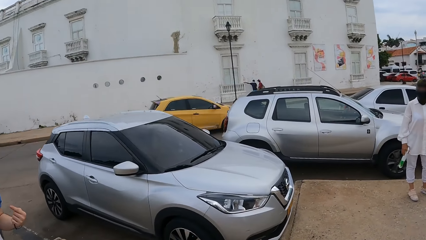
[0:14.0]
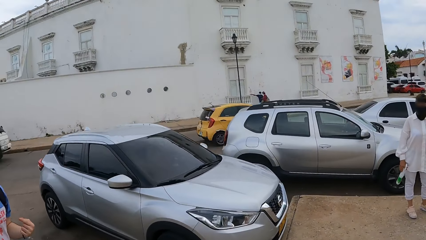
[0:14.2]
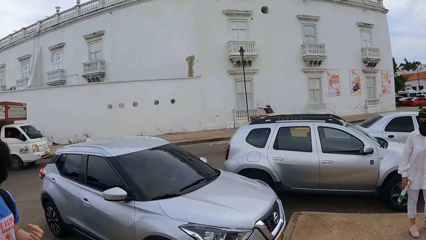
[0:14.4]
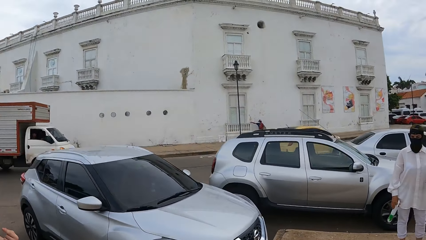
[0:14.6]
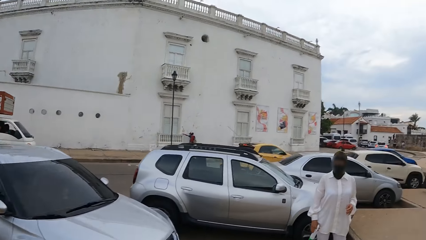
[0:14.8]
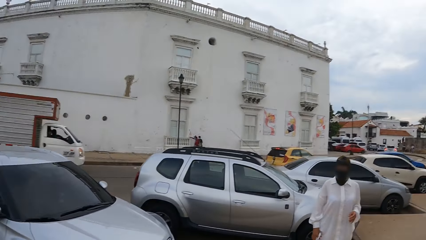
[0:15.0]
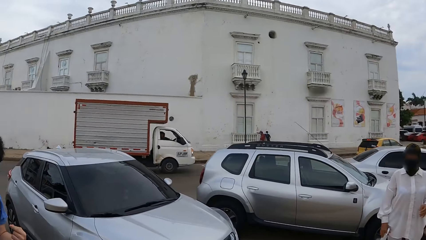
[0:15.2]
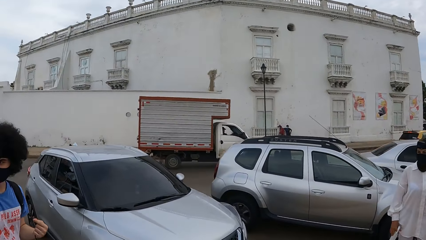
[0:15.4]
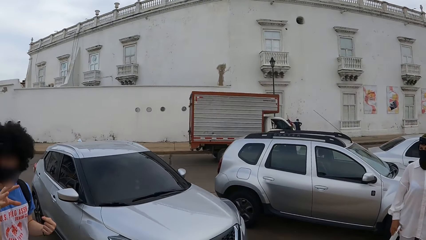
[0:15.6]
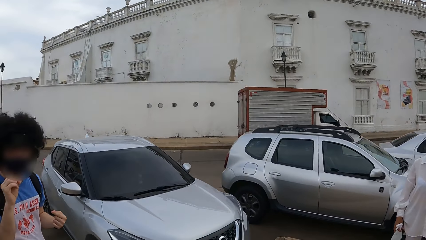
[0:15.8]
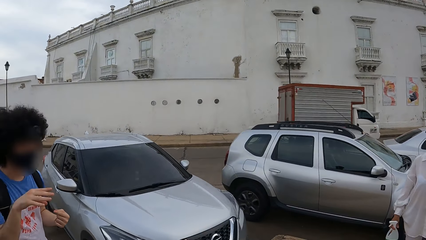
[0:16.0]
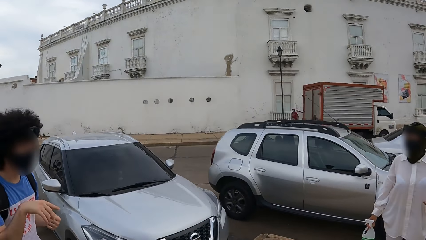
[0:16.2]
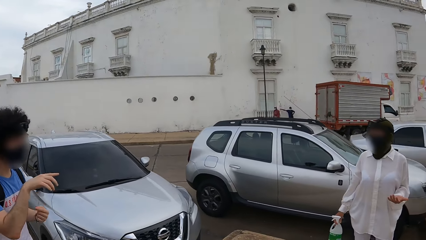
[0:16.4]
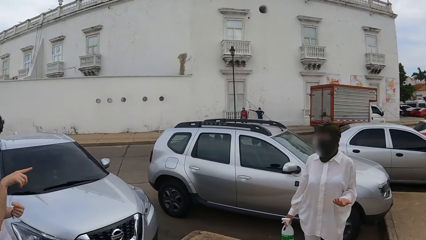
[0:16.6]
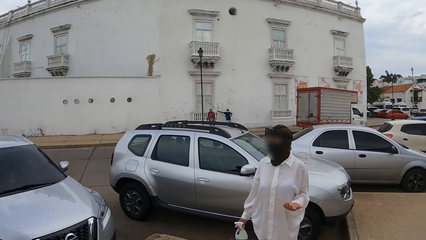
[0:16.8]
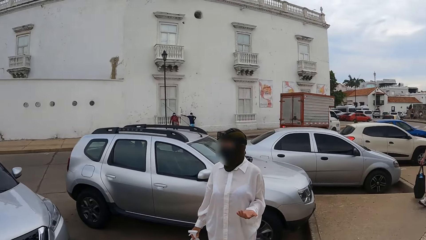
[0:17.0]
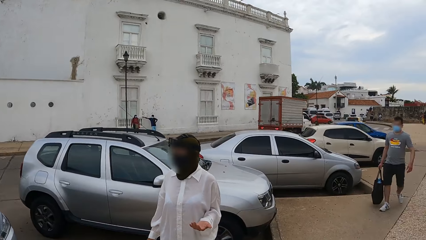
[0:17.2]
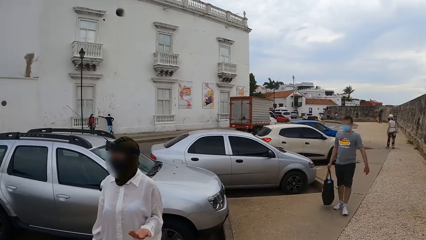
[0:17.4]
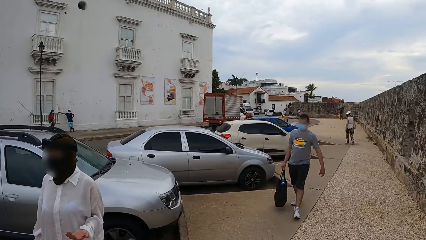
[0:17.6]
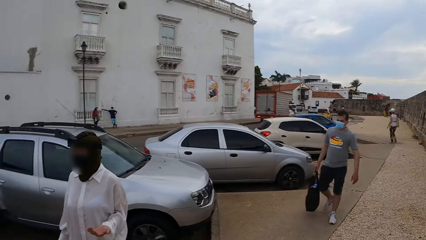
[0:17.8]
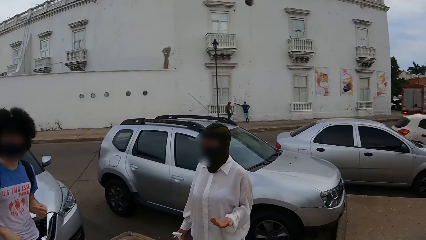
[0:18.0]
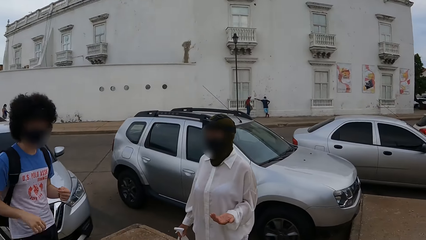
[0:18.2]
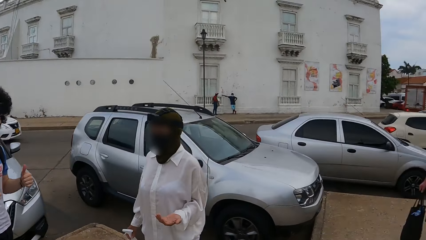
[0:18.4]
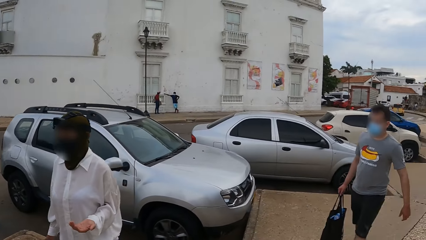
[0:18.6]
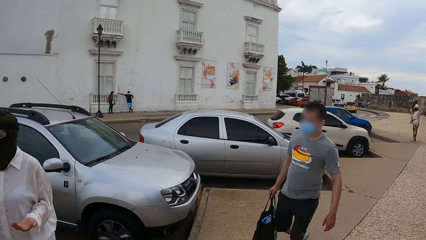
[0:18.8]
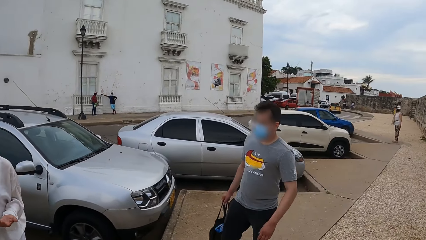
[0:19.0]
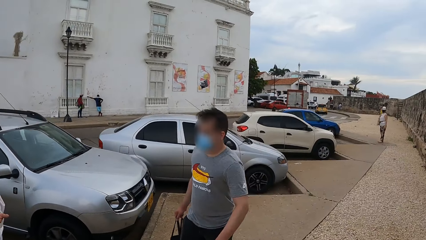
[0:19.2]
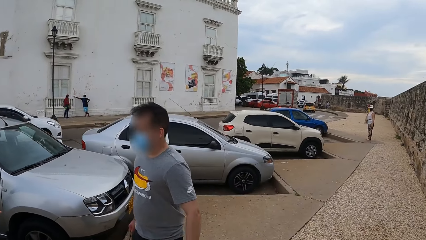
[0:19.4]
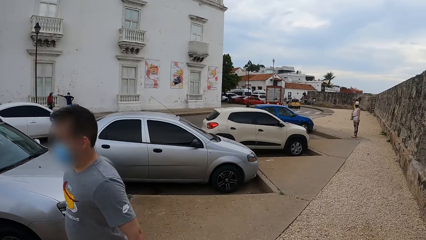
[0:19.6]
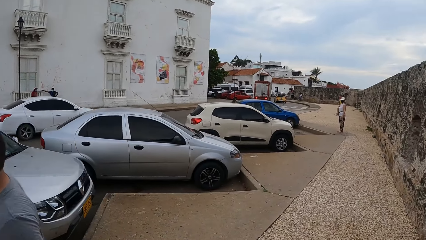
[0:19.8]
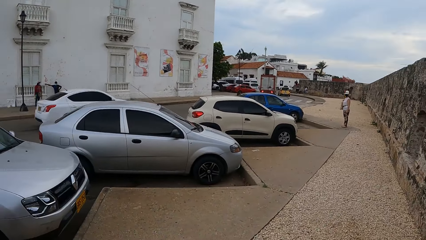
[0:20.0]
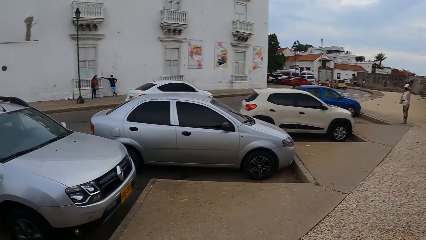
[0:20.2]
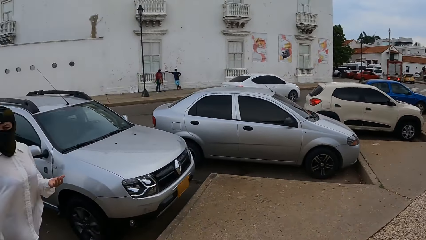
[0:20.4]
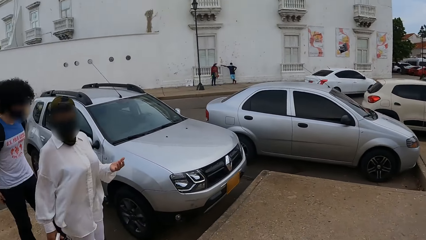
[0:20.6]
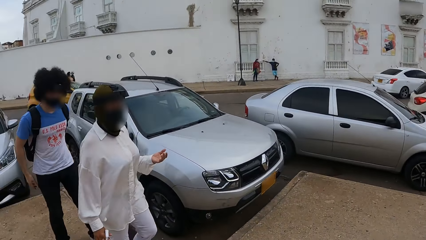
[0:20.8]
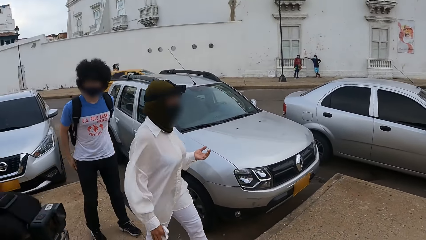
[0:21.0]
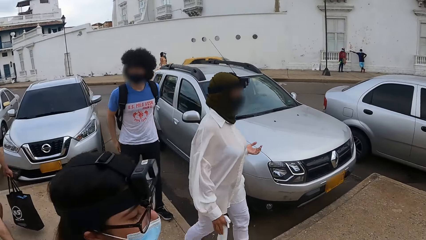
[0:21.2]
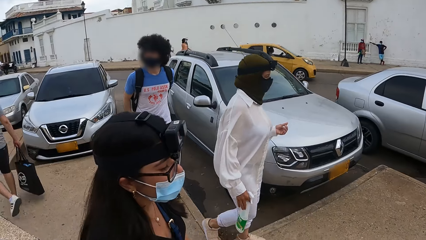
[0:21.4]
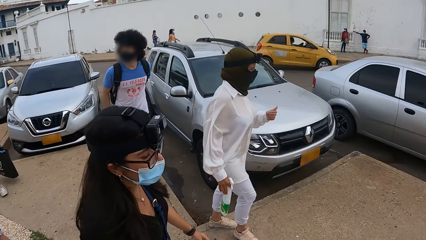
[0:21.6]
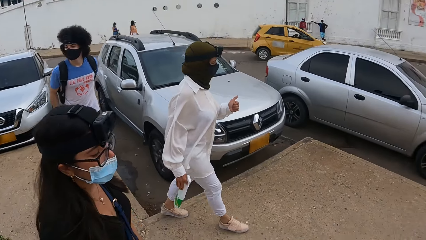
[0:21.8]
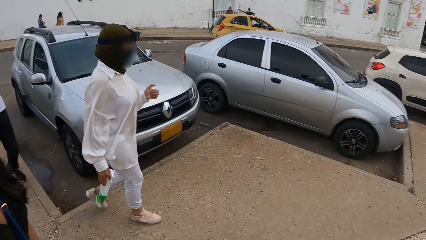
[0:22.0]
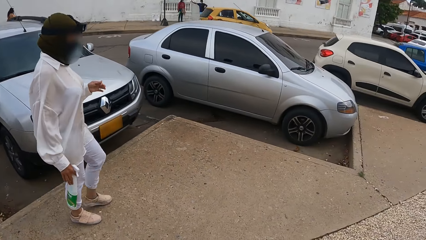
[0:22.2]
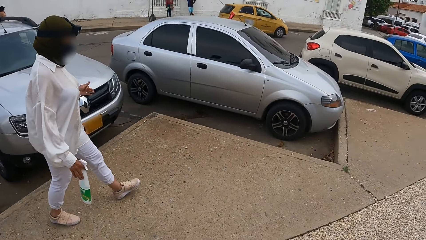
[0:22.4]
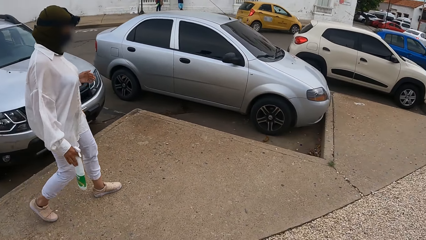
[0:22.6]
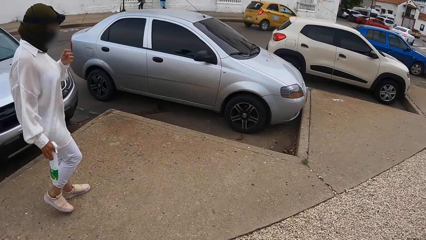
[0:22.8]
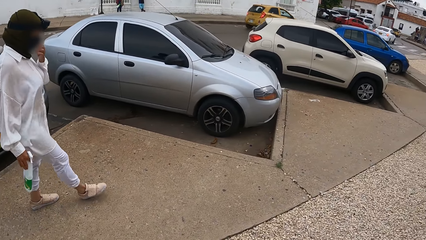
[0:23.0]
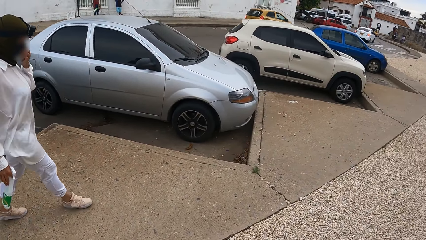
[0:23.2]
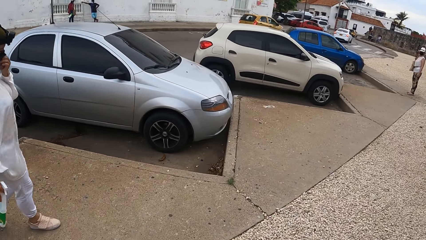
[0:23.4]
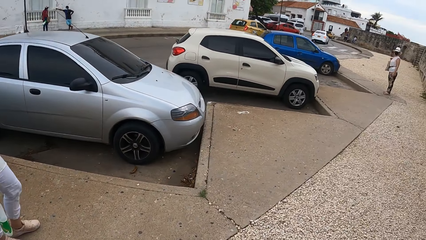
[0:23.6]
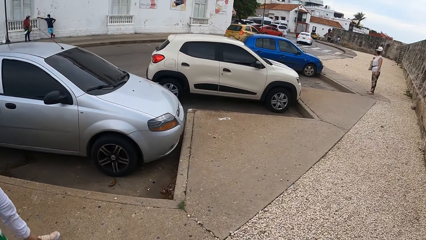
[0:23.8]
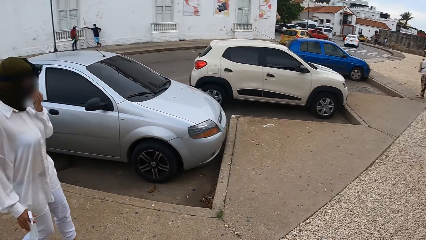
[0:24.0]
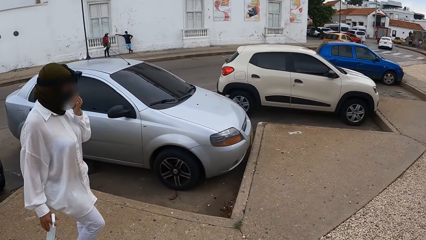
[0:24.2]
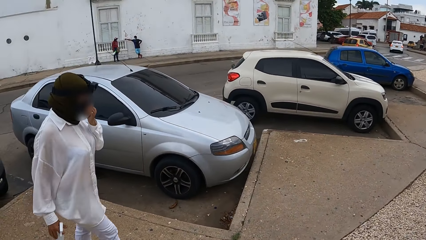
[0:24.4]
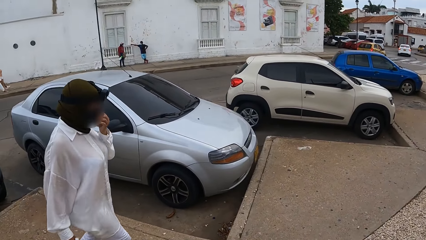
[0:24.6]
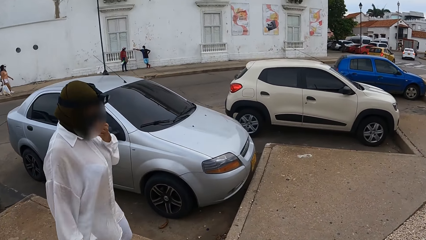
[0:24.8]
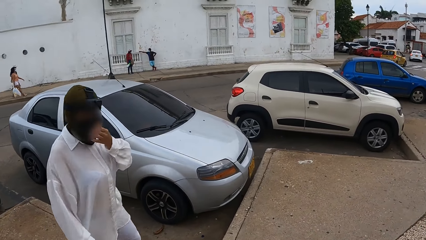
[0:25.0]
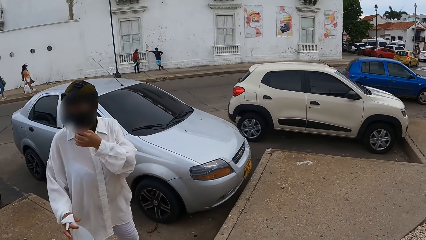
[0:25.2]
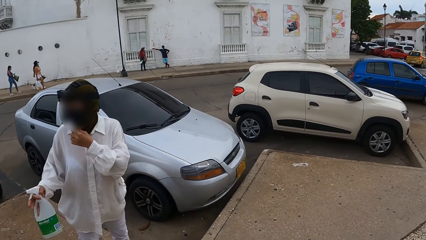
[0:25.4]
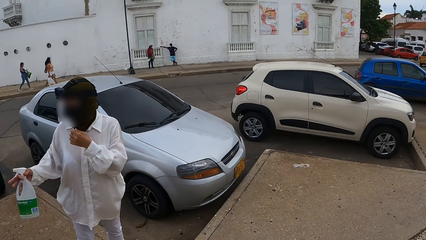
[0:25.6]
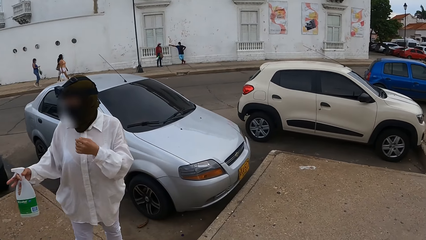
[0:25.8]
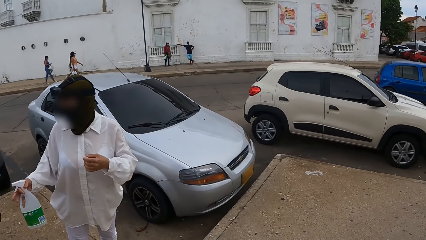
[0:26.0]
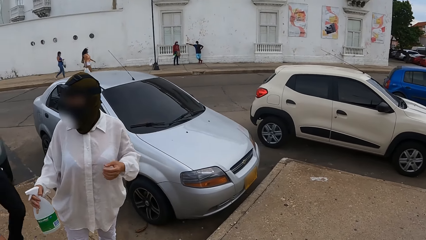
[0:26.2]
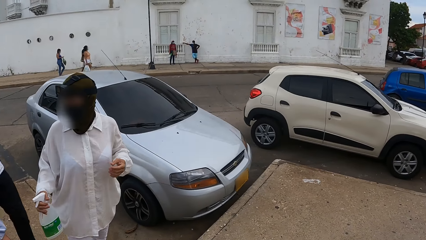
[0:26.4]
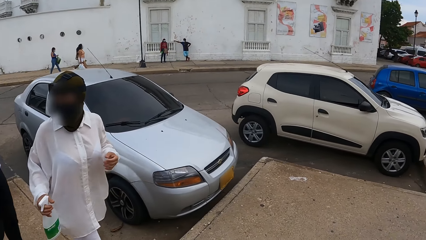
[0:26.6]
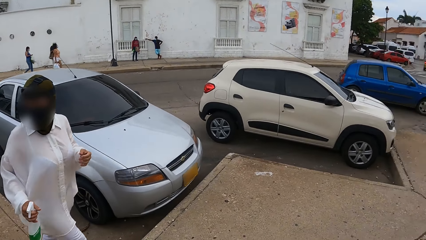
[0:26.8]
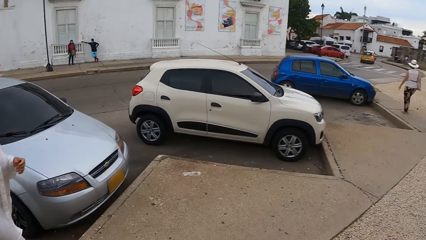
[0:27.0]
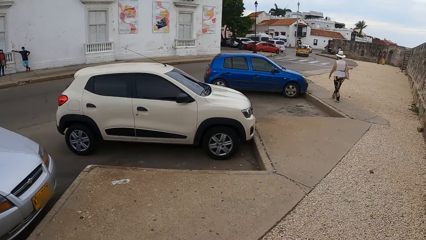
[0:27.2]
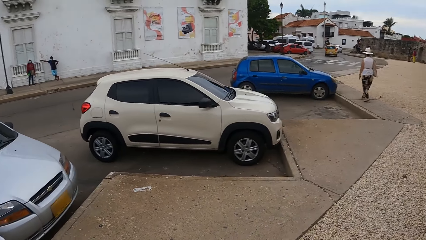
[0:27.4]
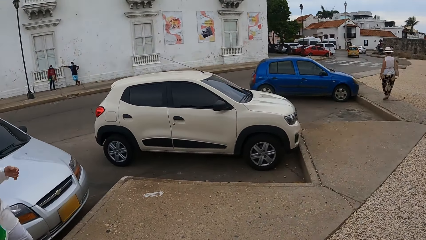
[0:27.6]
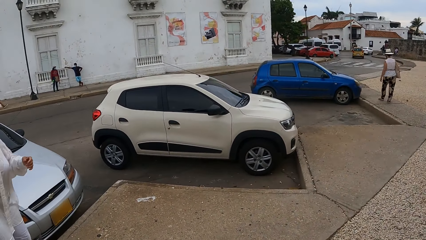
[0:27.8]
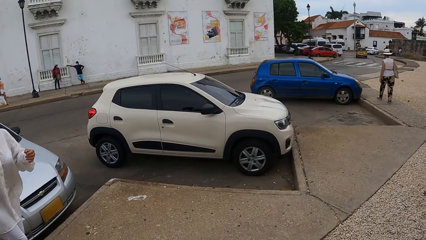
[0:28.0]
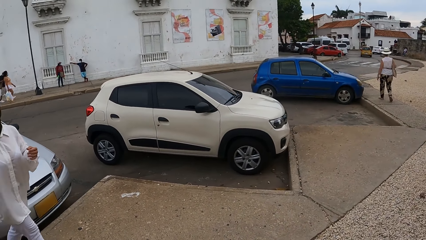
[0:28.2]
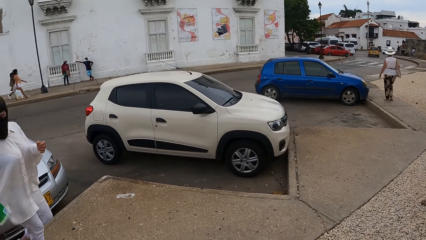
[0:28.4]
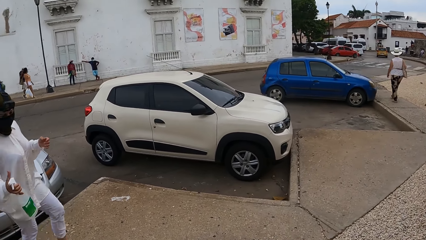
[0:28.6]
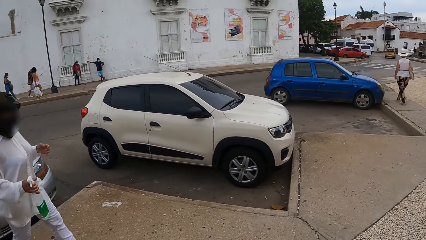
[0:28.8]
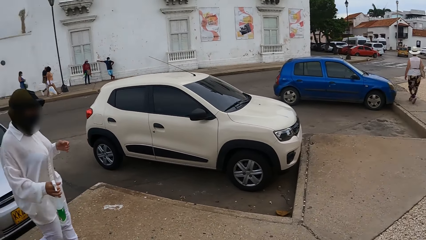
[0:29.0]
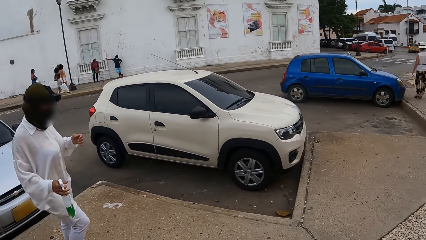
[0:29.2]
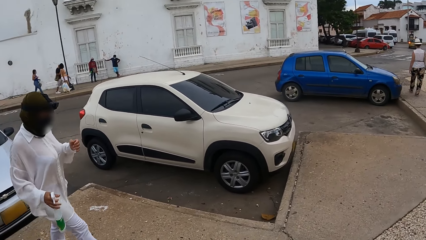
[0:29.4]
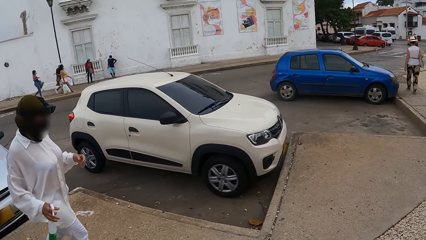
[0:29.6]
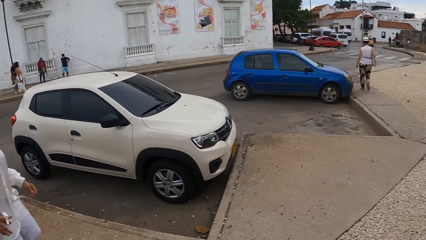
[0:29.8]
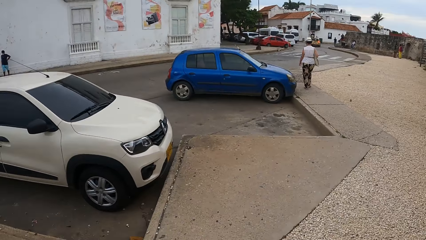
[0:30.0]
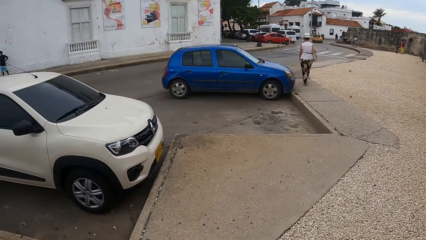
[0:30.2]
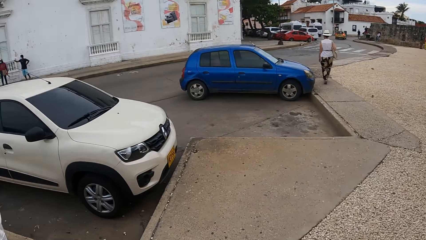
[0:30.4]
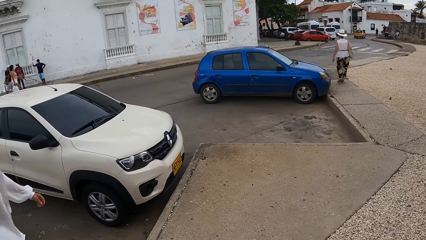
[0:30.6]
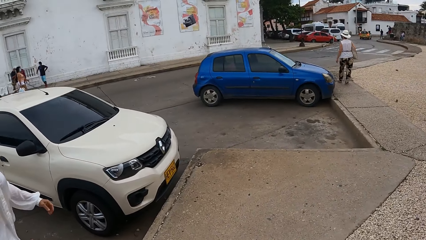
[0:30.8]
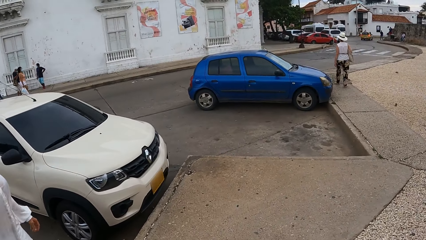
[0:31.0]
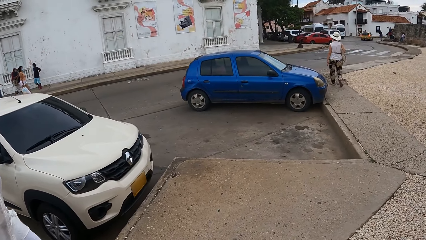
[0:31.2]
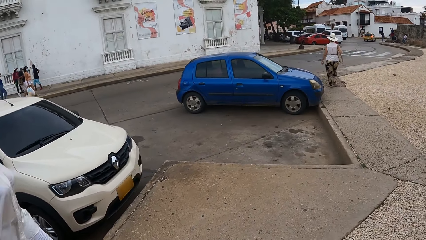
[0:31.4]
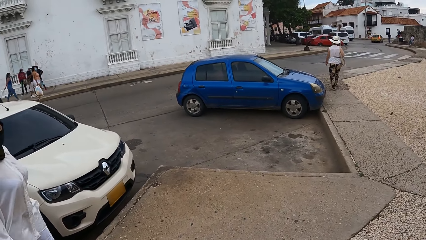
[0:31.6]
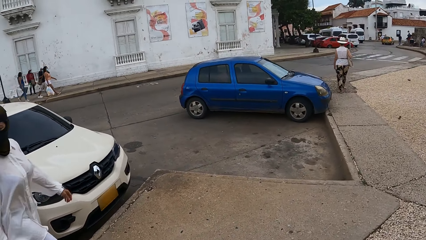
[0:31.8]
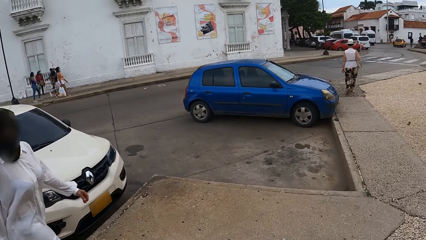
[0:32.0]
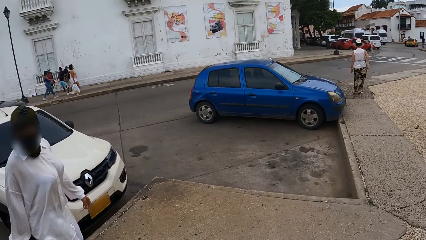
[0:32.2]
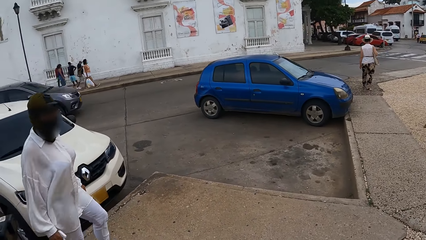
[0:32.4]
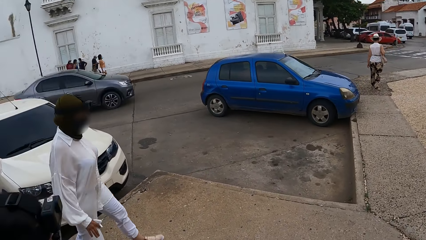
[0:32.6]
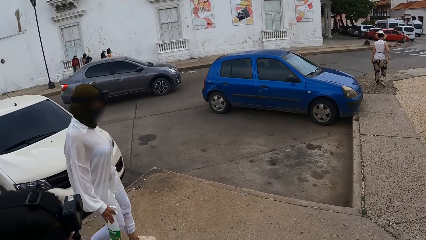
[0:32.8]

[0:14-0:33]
The camera wearer looks around the street. A man moves the hand and walks. A woman turns around, moves the hand, and walks.
